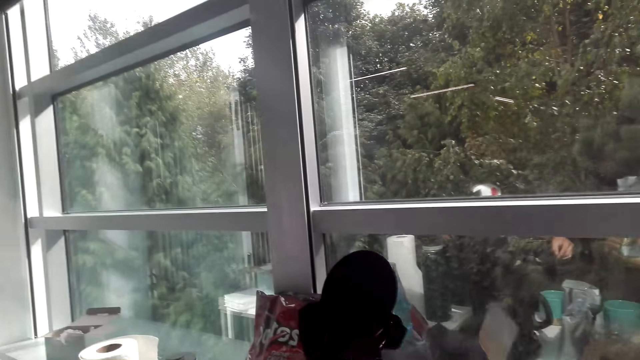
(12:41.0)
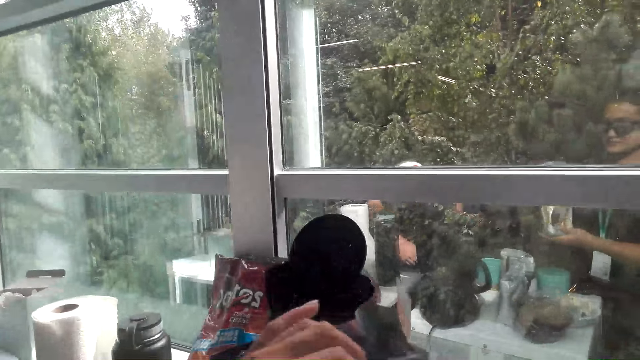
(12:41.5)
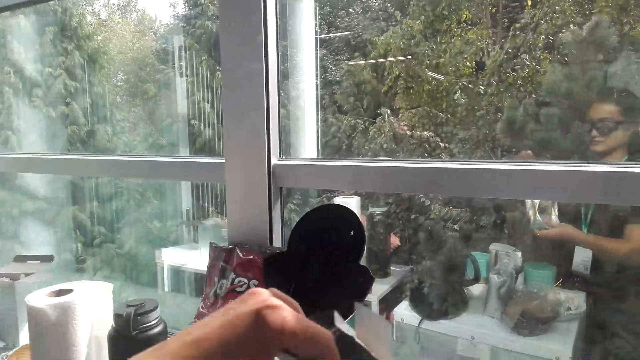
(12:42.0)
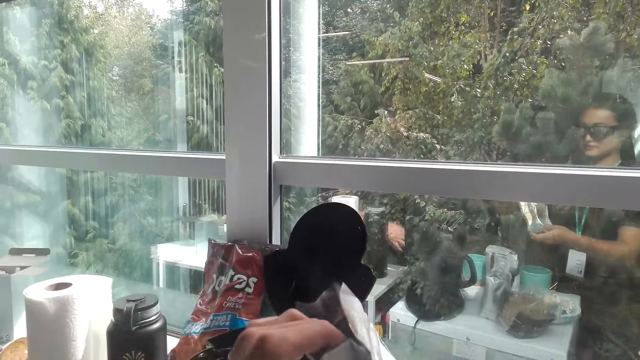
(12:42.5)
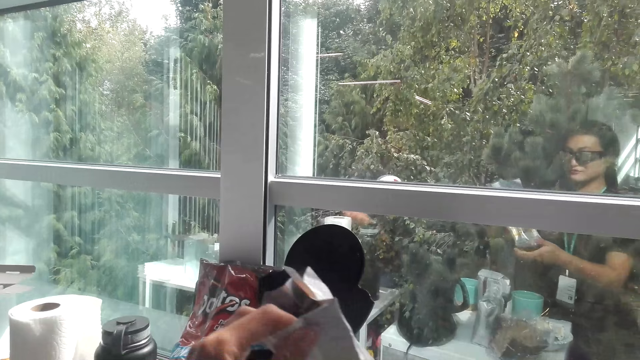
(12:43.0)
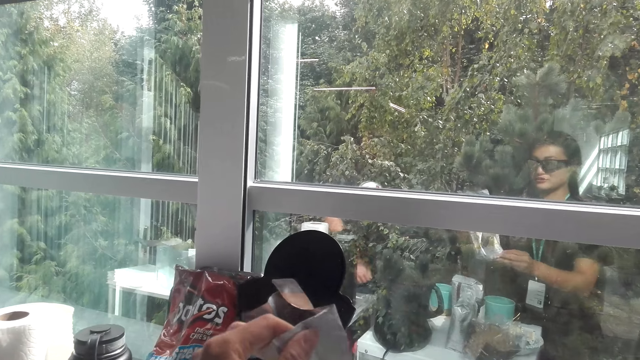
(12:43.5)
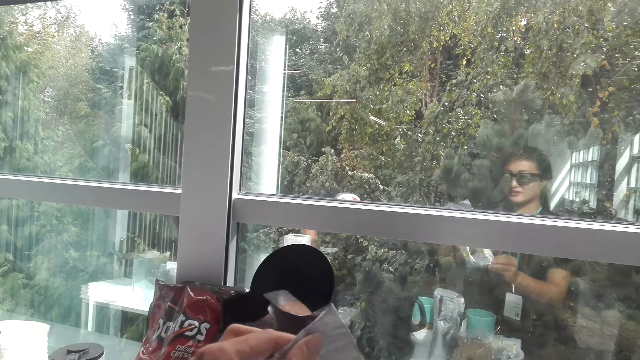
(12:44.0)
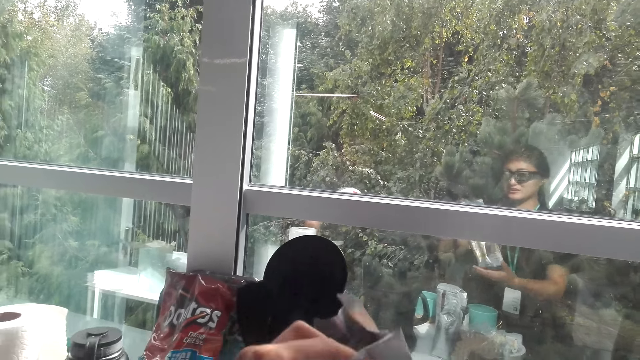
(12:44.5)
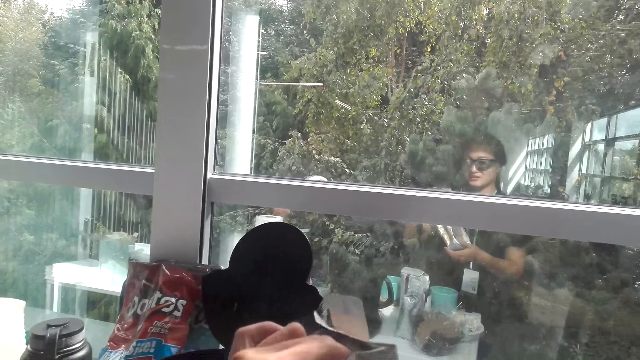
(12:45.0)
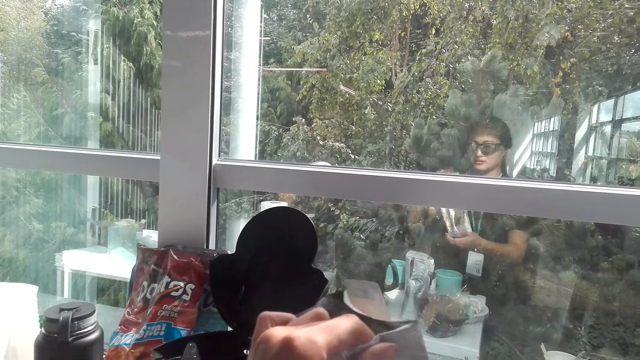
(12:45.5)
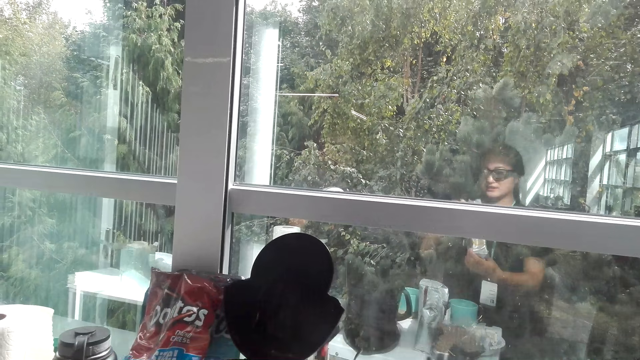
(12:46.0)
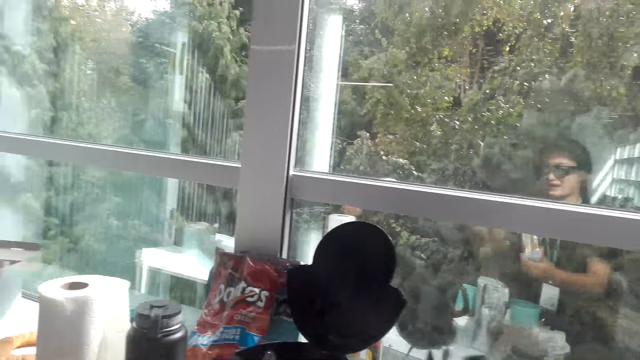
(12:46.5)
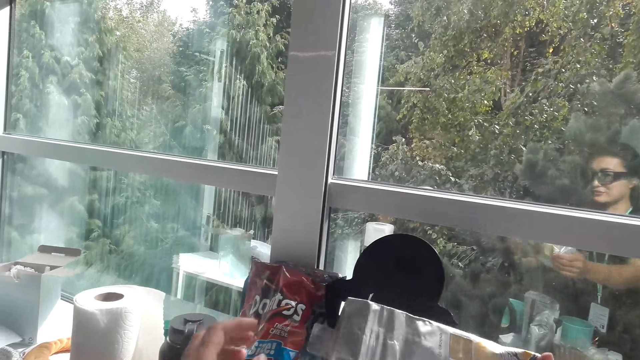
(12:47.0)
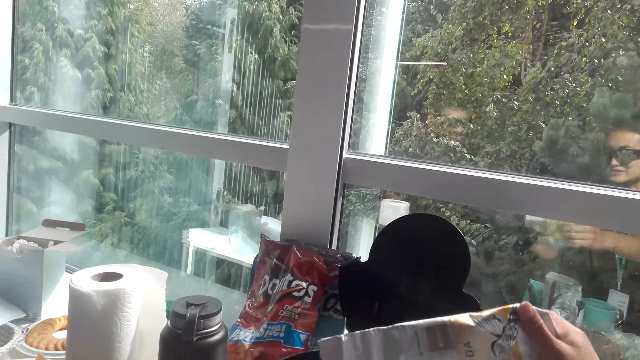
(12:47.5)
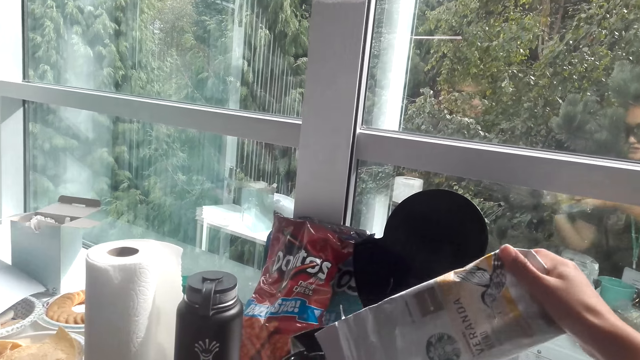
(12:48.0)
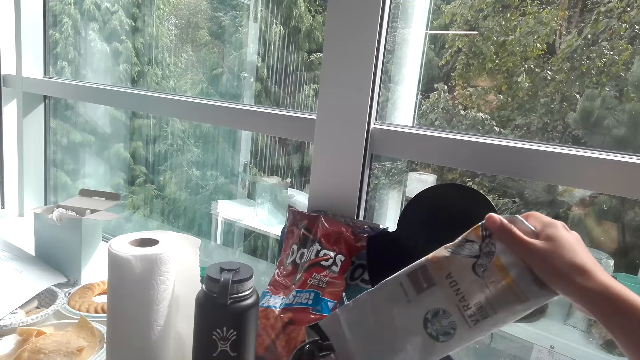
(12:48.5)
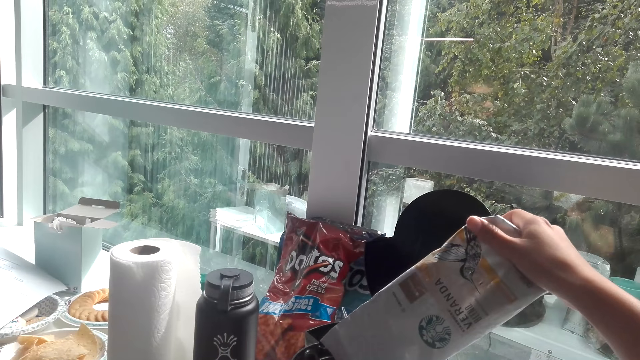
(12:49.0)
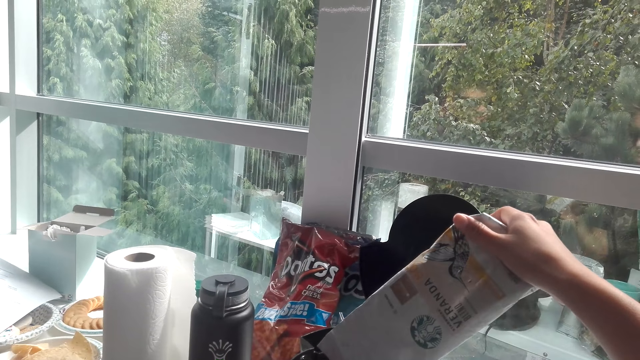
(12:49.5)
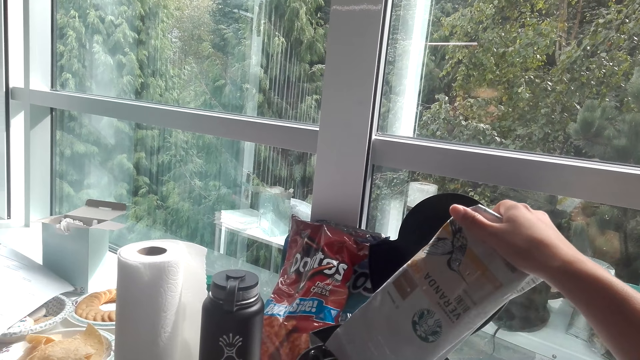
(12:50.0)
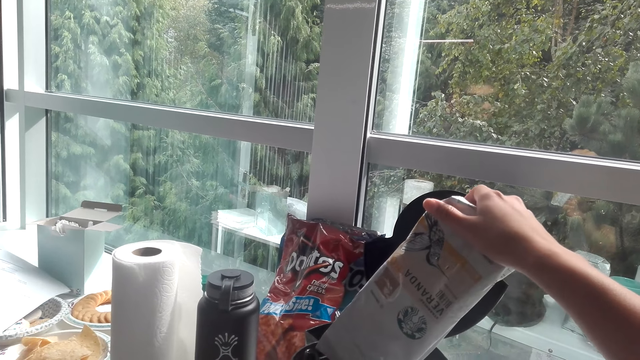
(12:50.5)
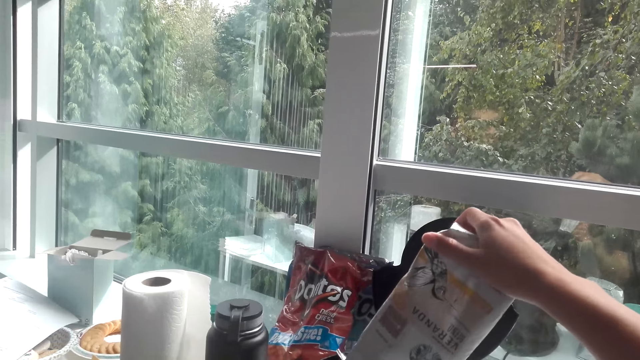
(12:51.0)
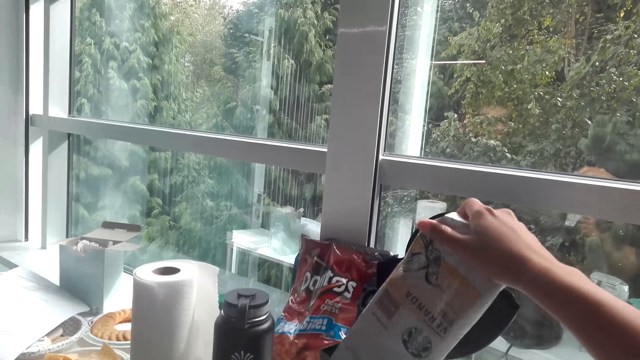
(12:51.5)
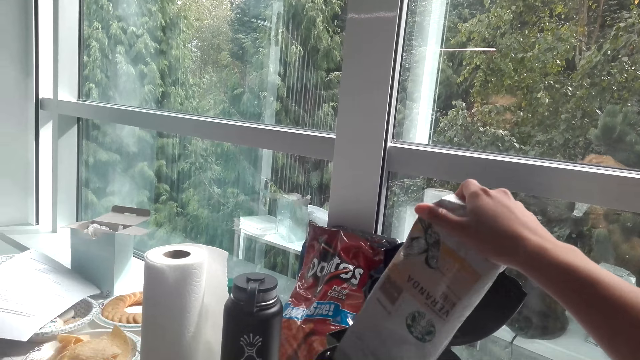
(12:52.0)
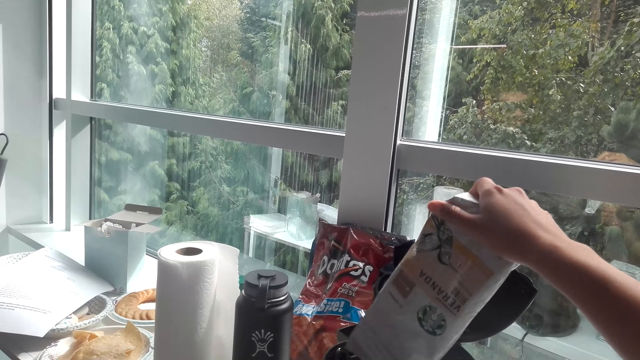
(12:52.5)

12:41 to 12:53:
The camera wearer opens the packet. They pour coffee in the coffee paper sieve.

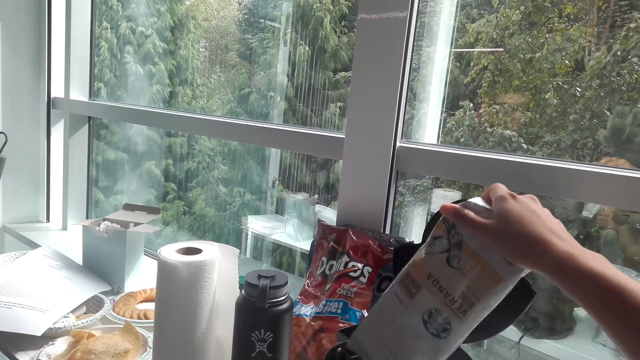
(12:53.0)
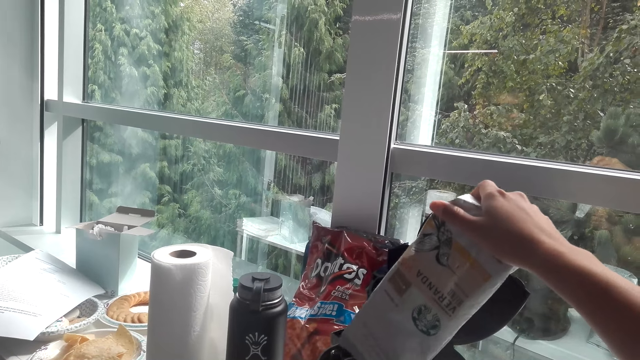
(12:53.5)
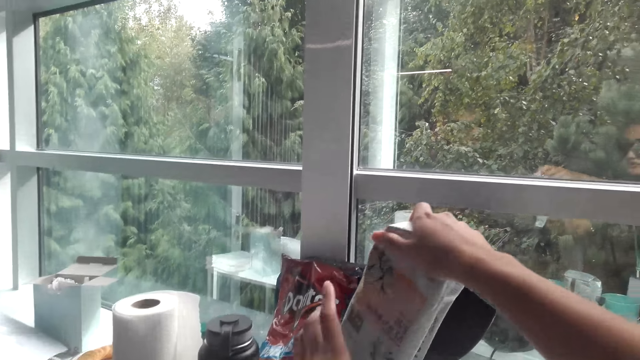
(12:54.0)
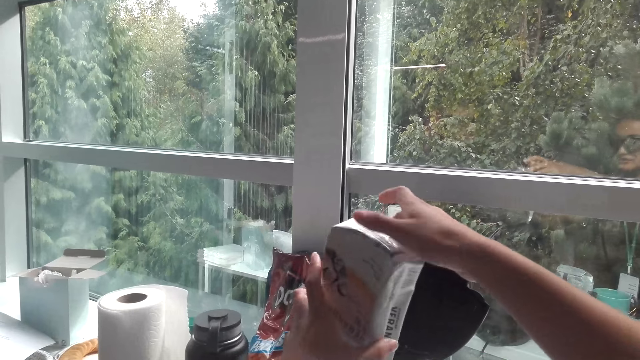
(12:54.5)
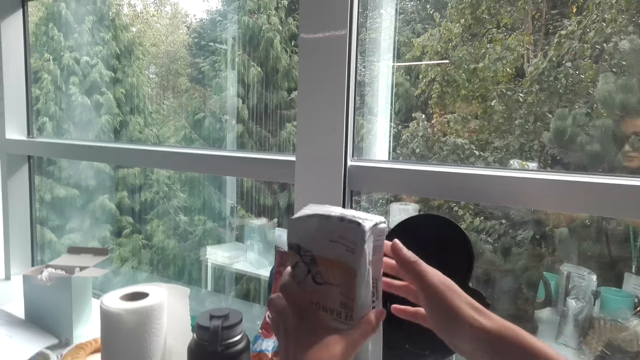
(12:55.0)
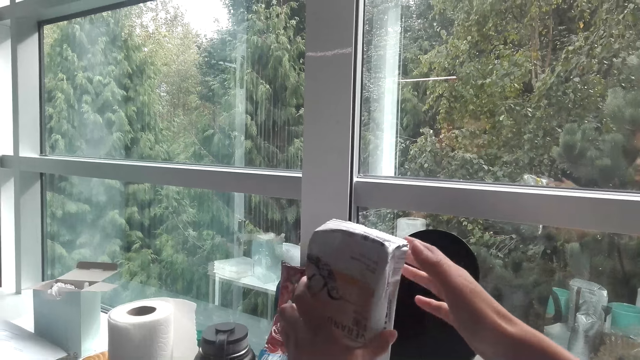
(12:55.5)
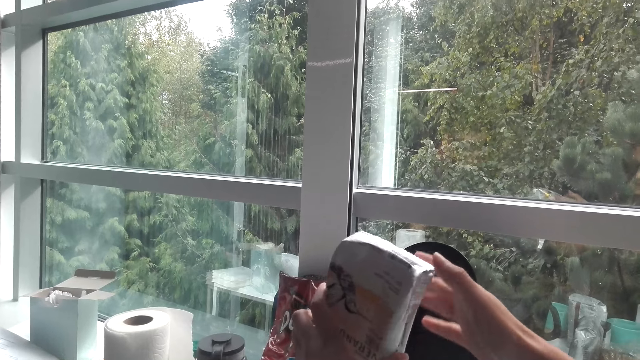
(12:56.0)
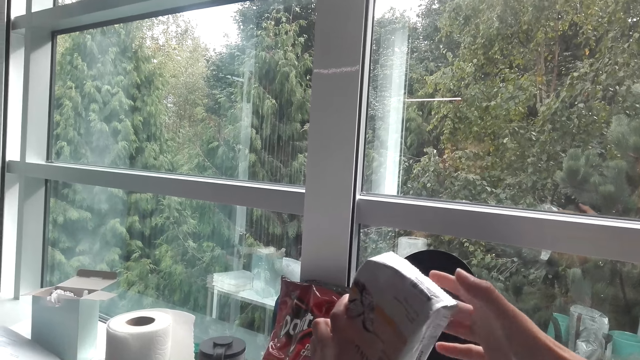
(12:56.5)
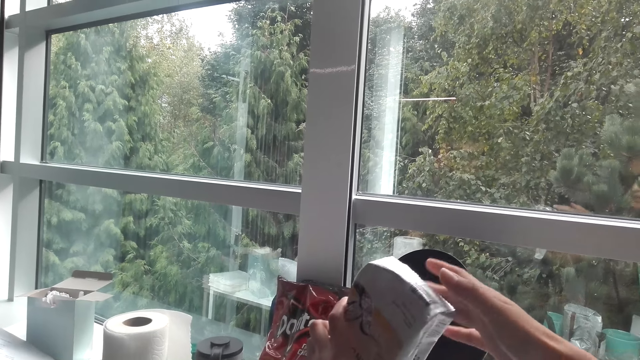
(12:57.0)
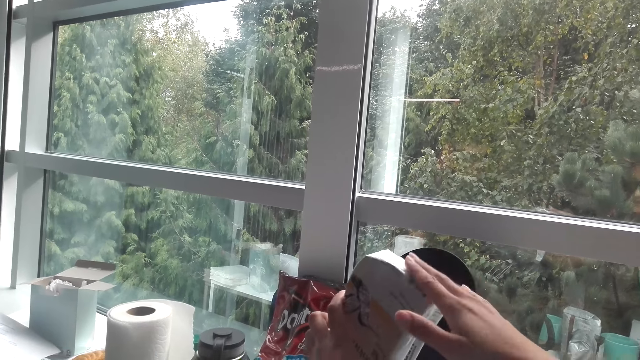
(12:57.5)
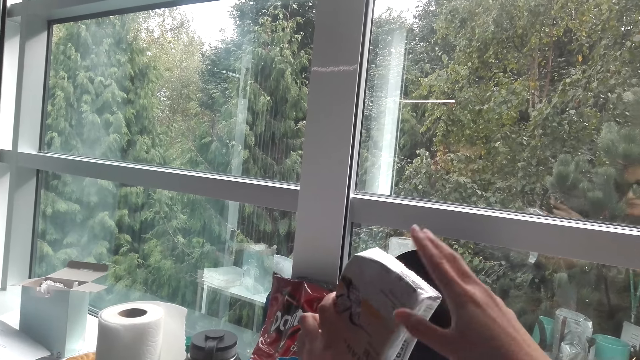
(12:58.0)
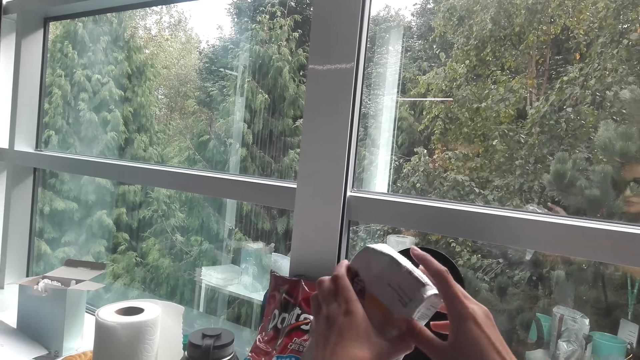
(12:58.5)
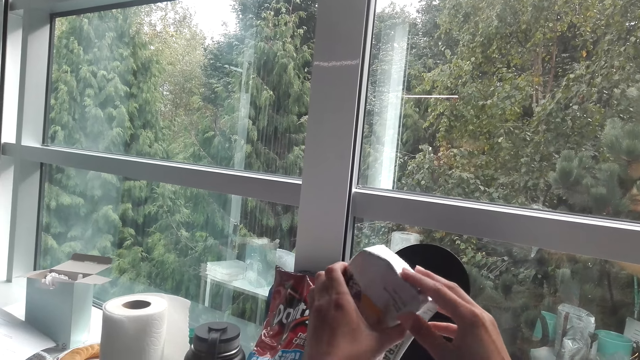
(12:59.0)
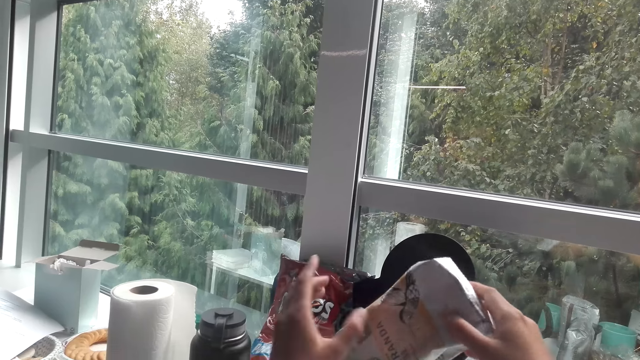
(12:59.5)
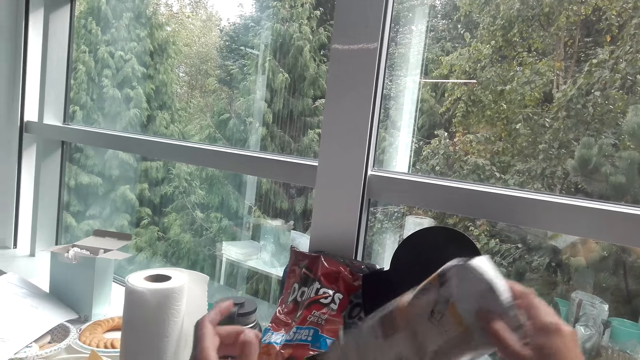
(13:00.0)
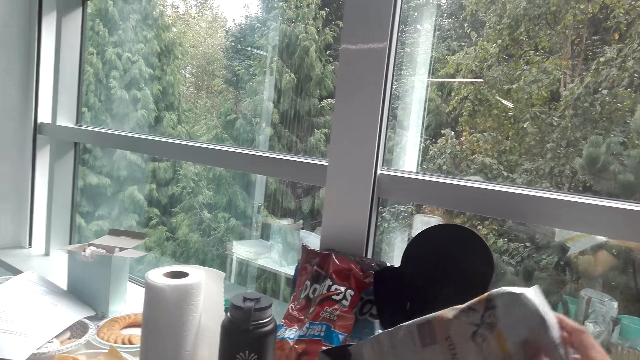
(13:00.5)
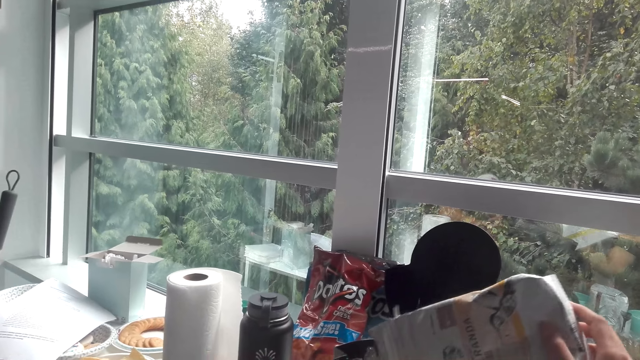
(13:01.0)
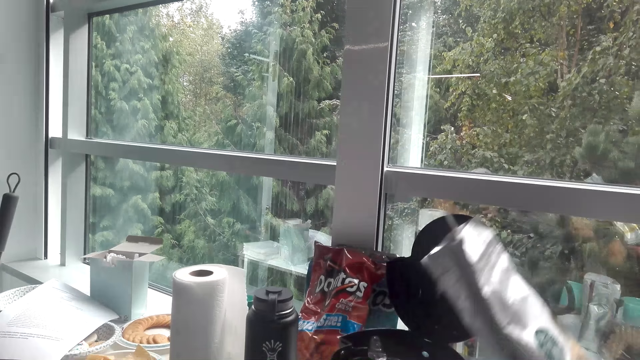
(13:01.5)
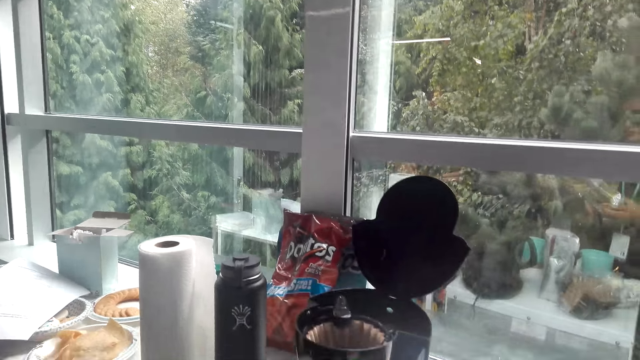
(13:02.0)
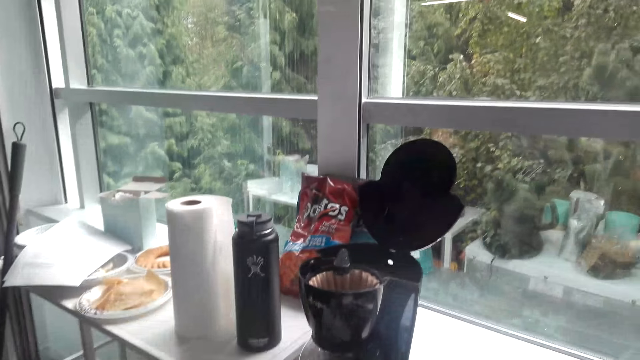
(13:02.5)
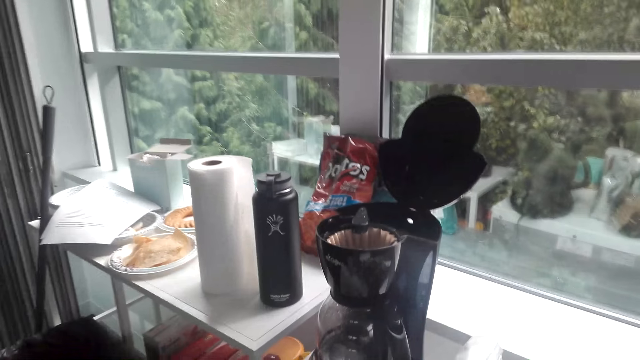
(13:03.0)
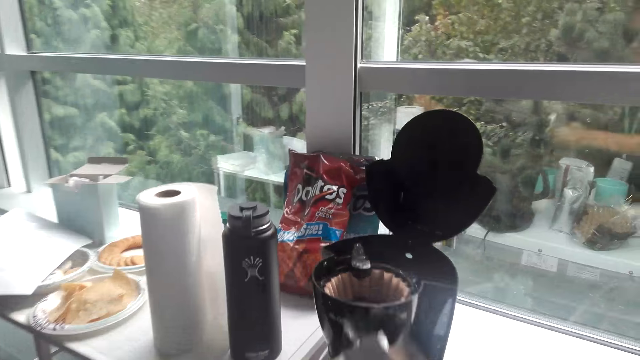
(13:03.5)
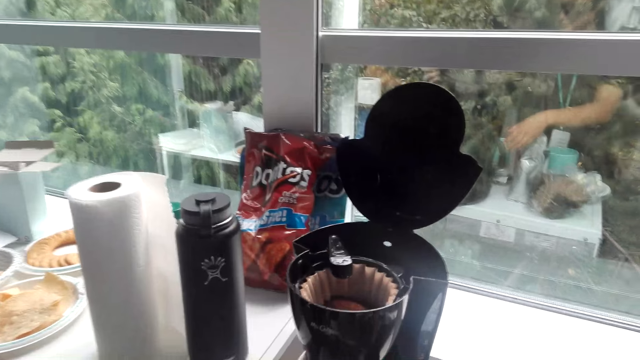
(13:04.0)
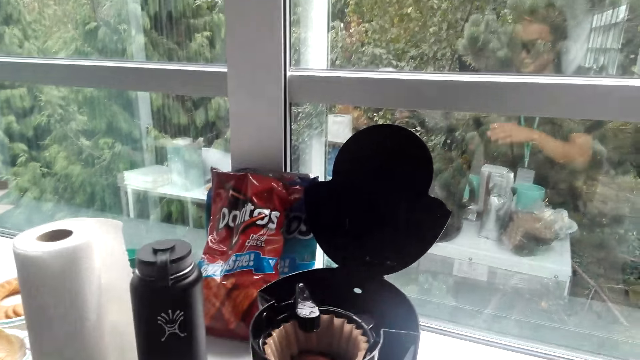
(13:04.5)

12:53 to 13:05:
The camera wearer moves the packet of something on the kettle. They shake the packet of something. They put down the coffee packet.
